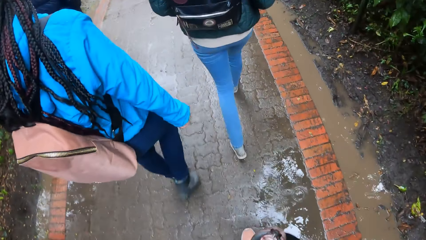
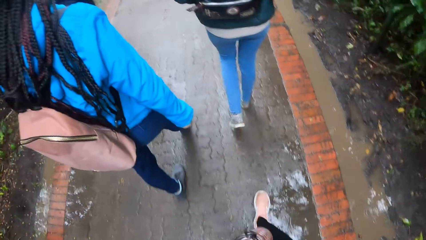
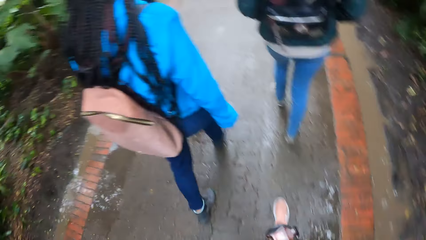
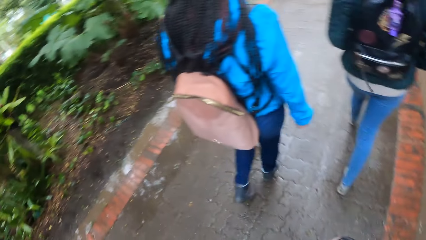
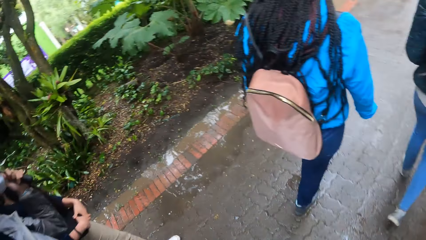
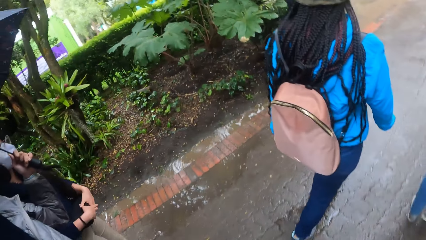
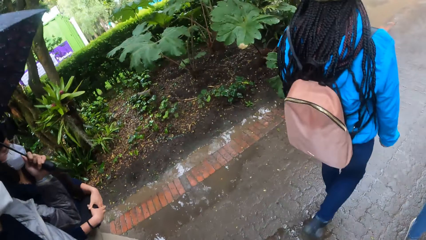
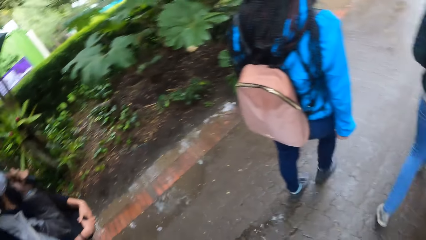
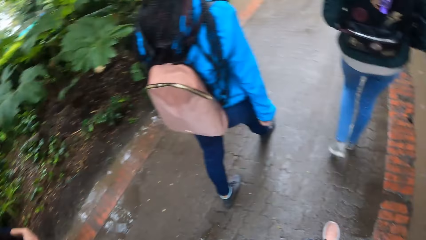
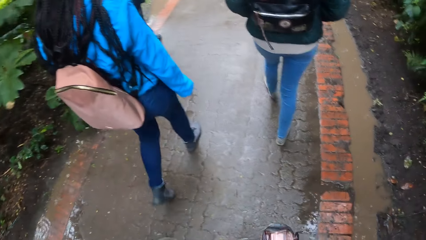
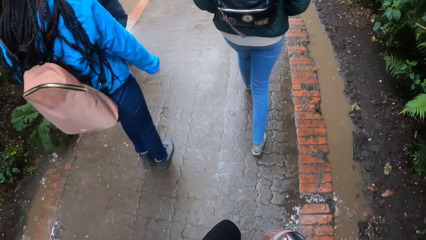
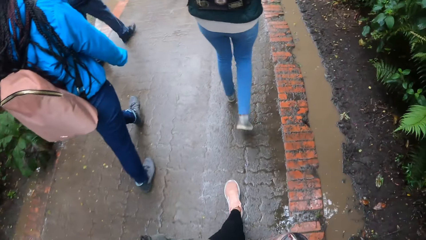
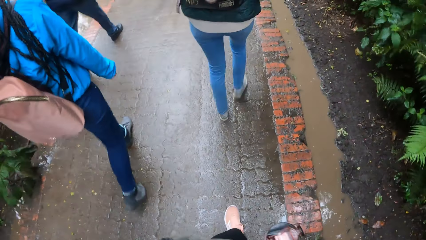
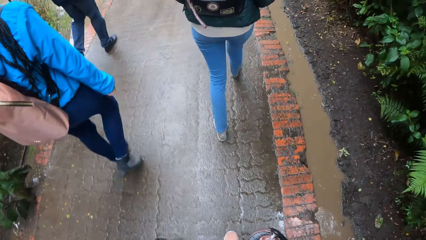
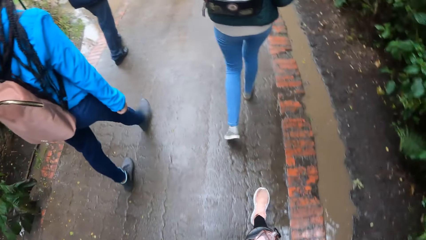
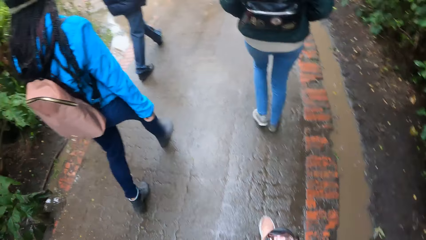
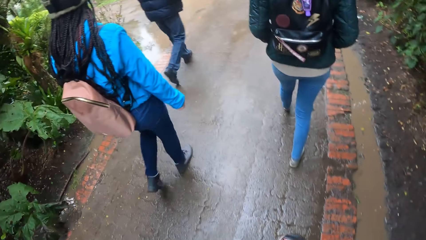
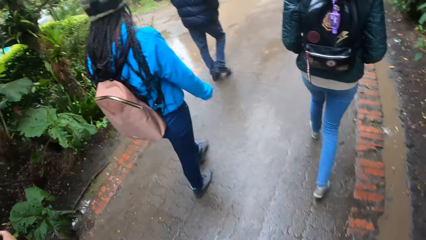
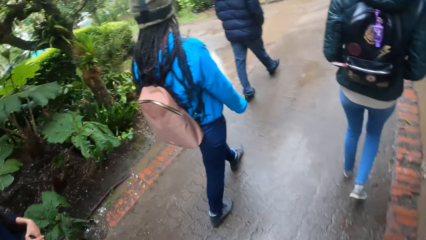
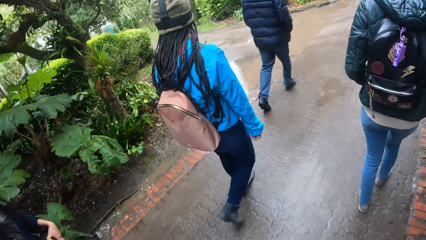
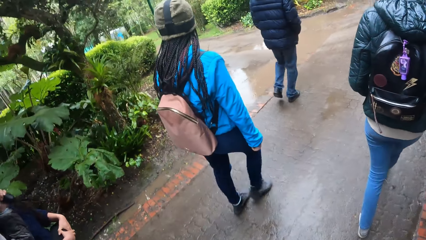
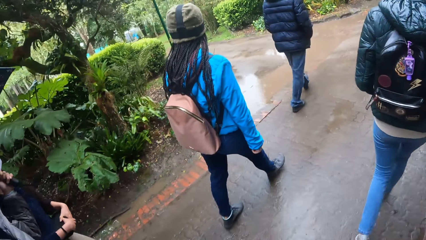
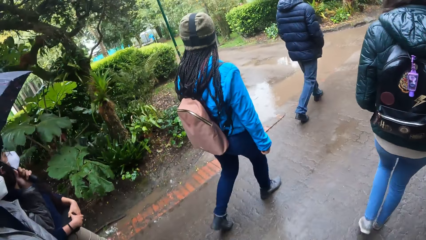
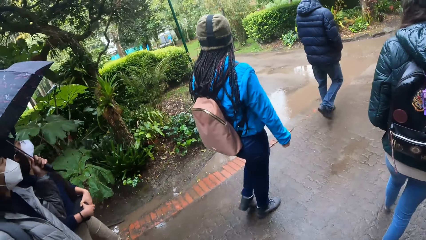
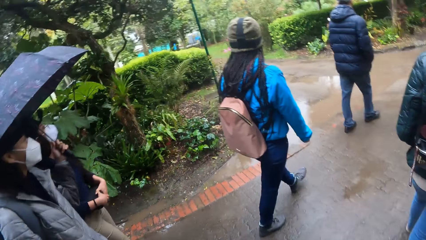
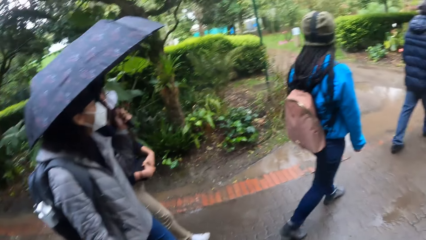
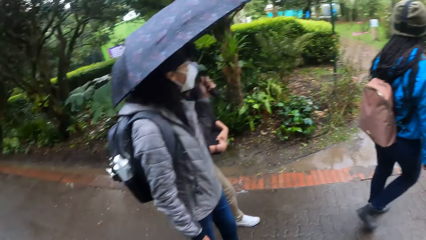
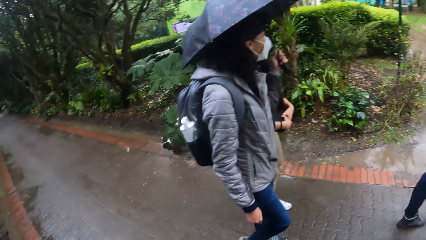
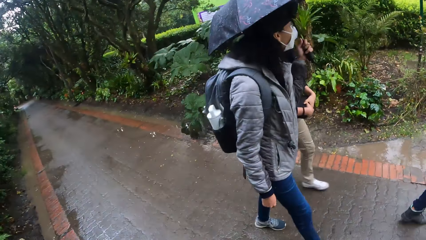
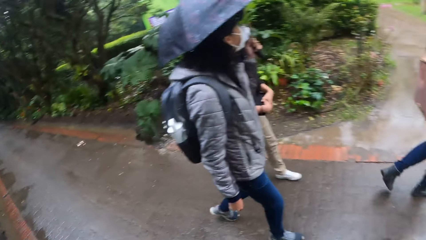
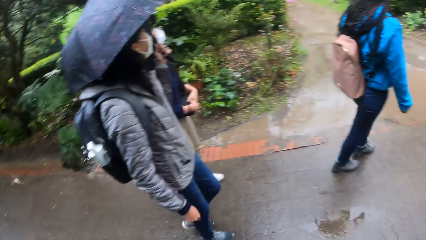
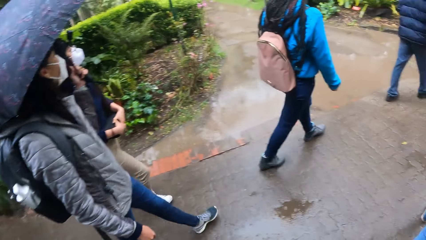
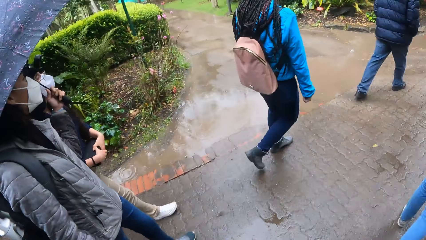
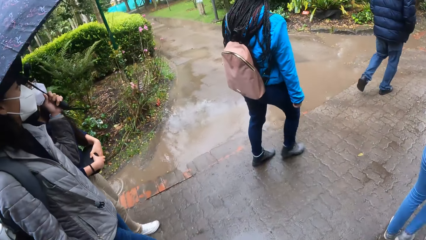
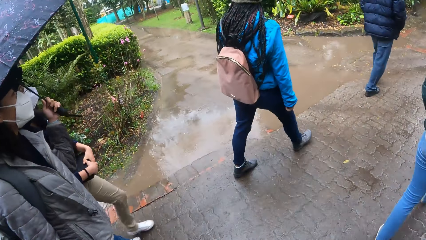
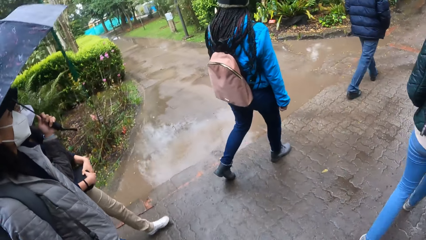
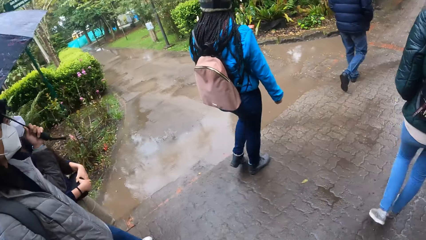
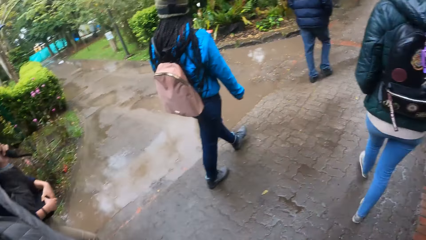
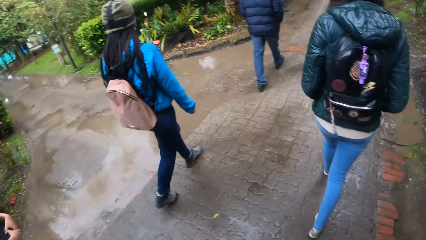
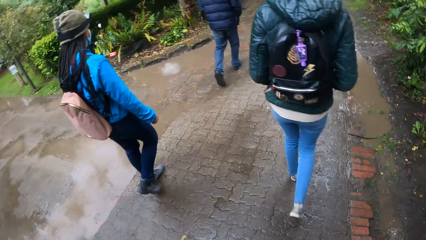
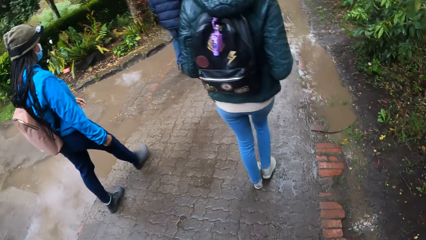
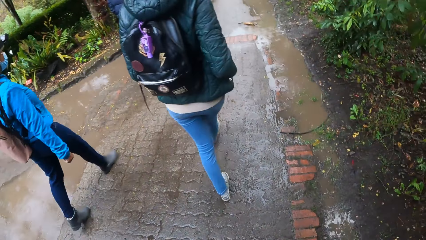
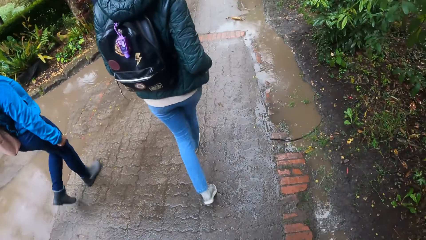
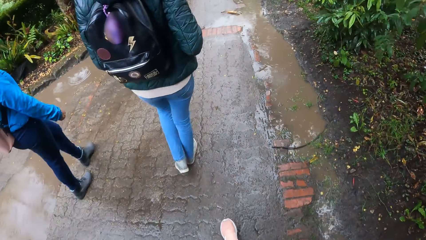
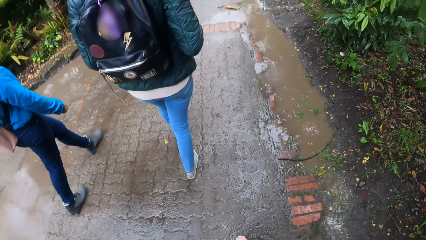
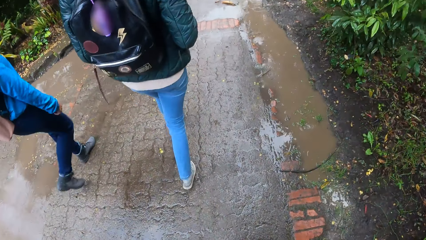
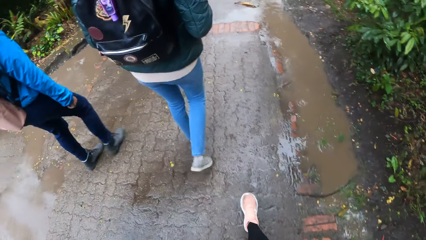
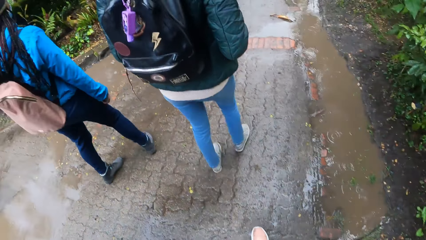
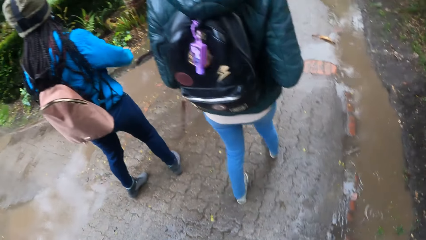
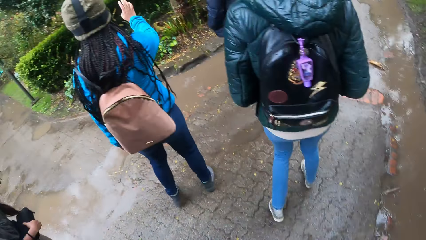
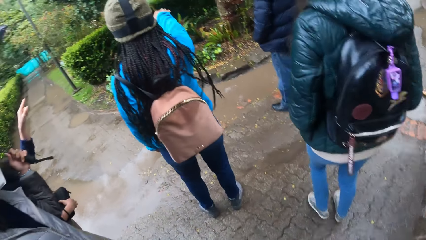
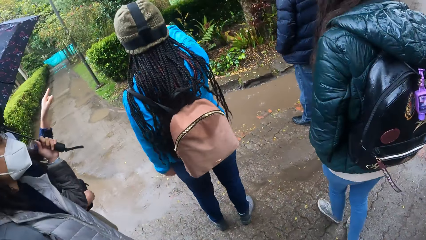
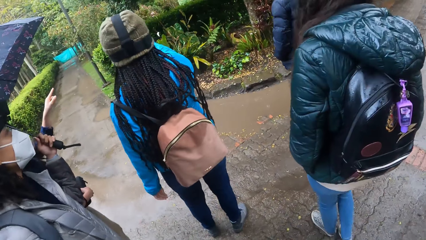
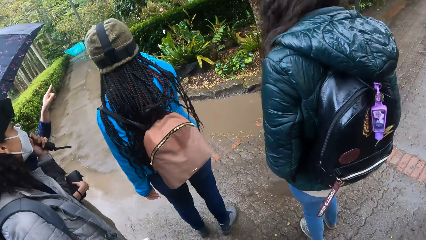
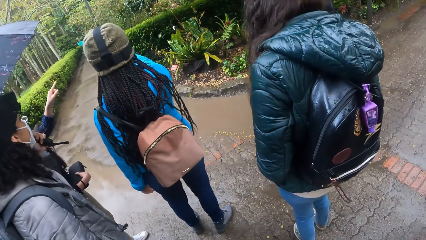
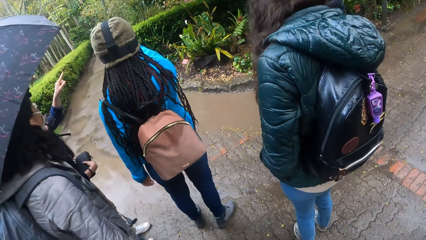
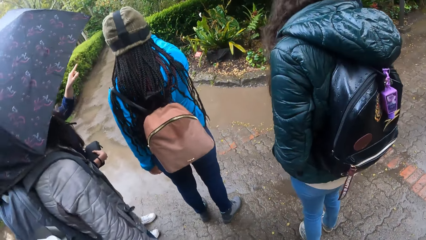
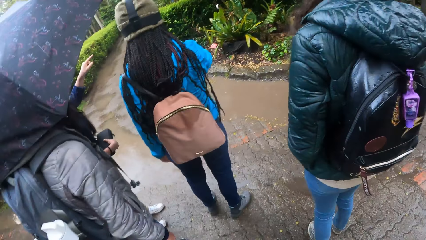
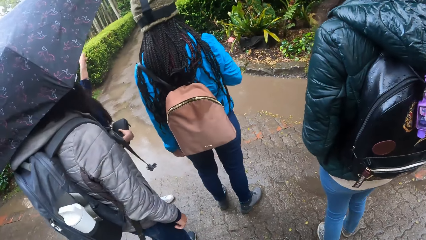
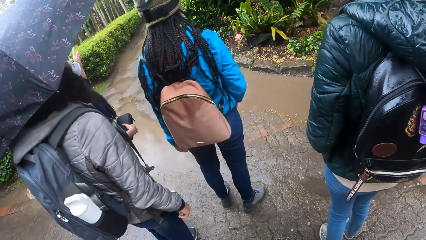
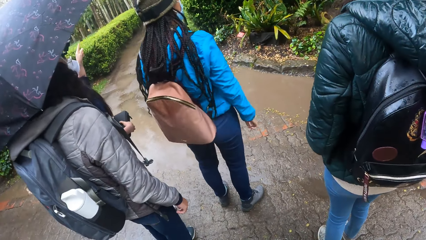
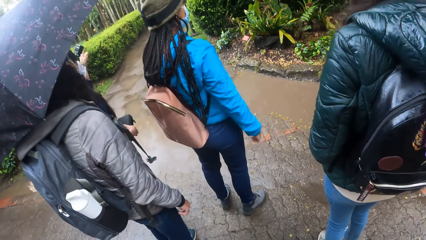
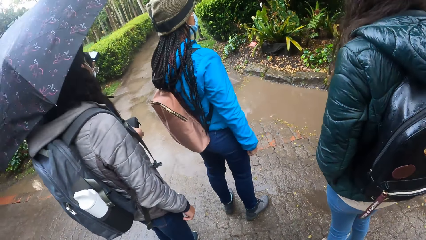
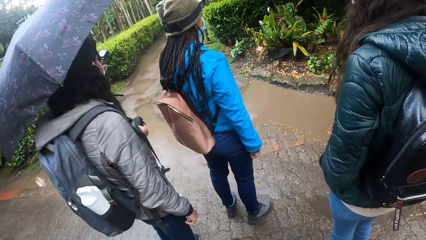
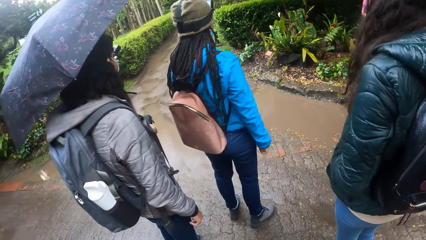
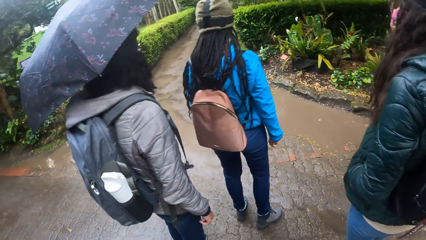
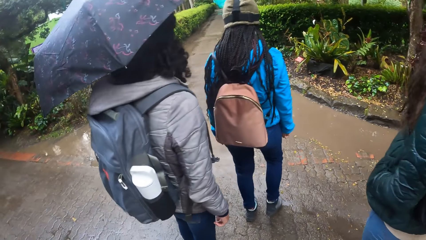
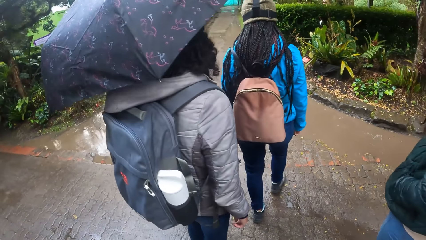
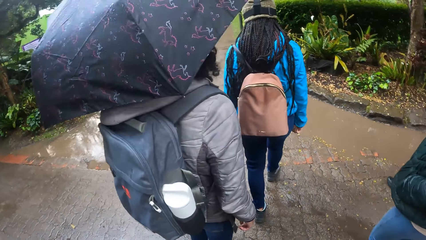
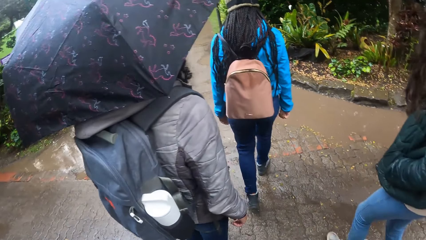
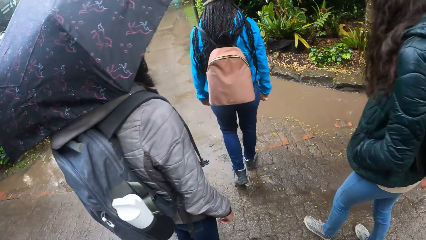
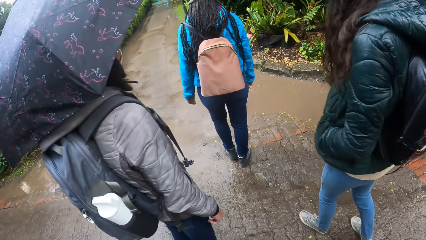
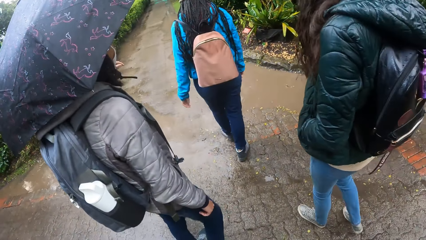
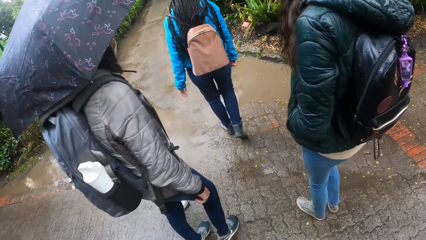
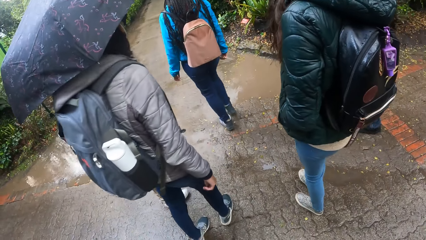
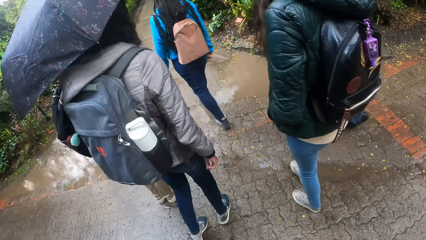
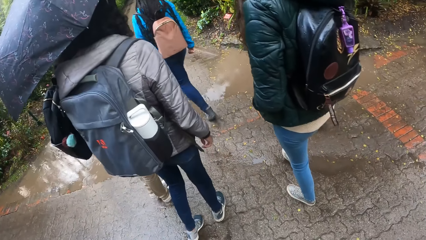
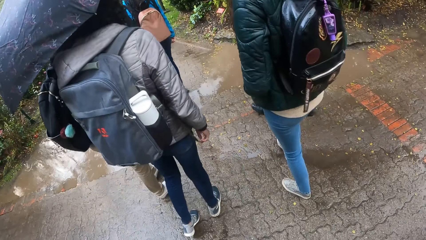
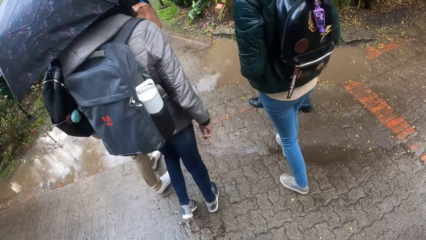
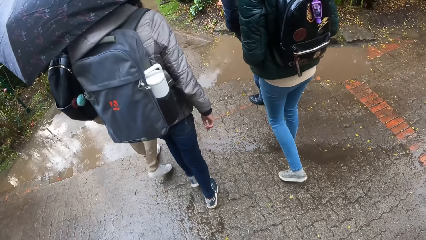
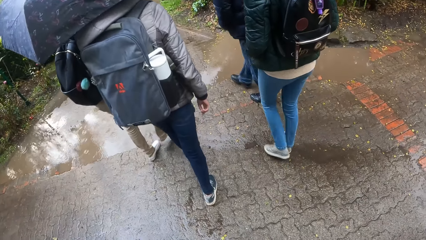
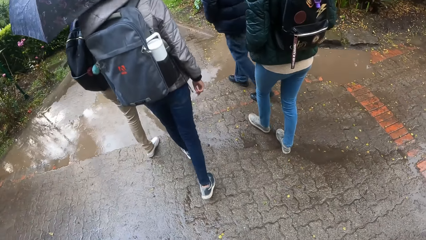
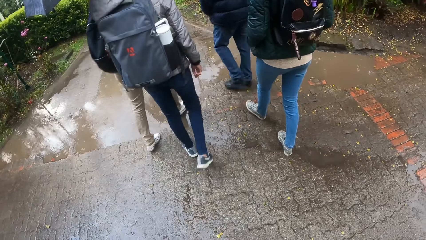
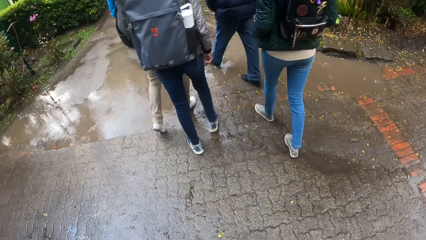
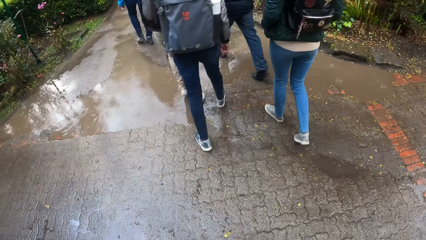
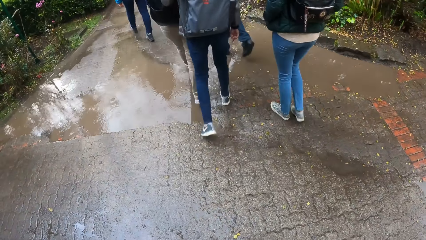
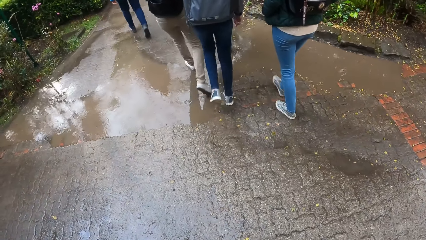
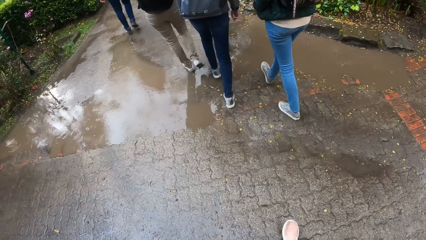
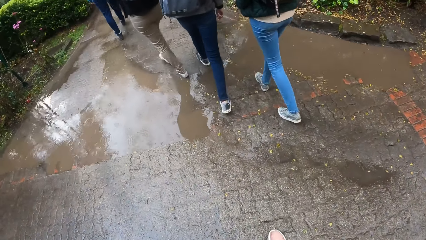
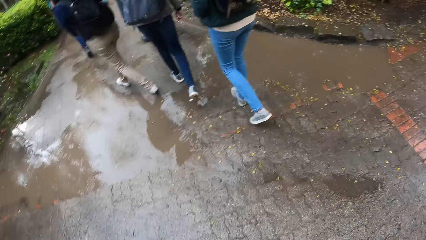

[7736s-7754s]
The camera wearer looks sideways. They look down. They look sideways. They look back. They look sideways. They look down. They look sideways. The person points sideways with her right hand. The camera wearer stands. They turn to the side. They walk to the left.
